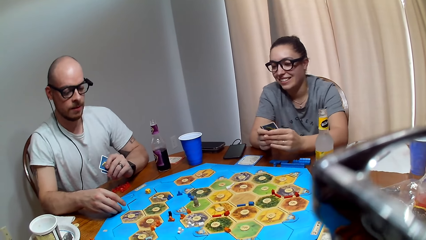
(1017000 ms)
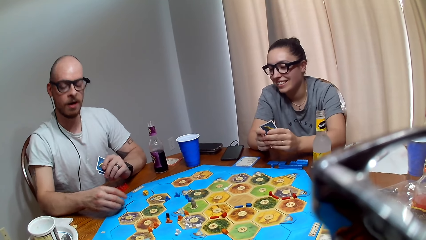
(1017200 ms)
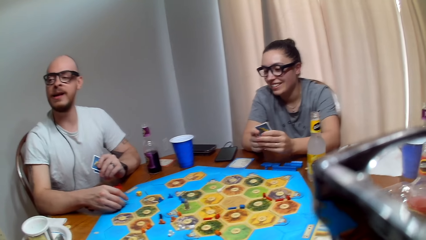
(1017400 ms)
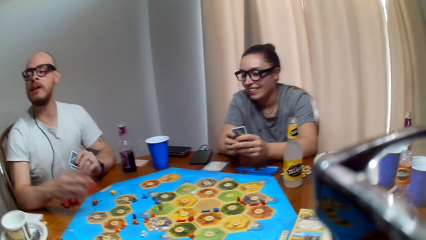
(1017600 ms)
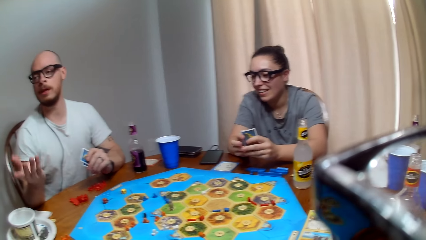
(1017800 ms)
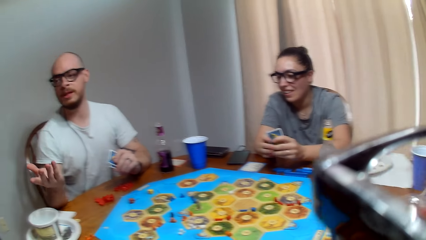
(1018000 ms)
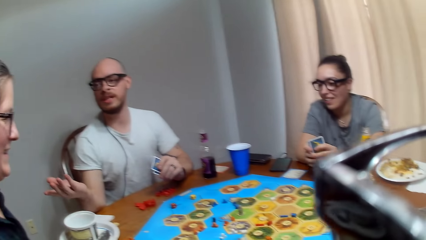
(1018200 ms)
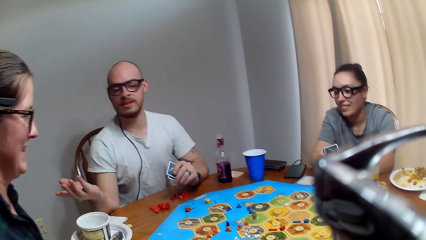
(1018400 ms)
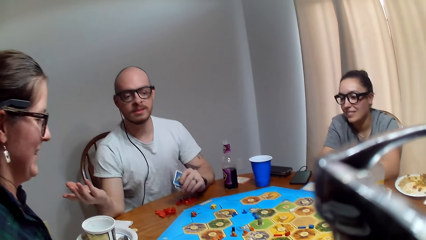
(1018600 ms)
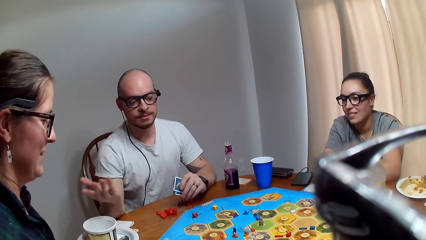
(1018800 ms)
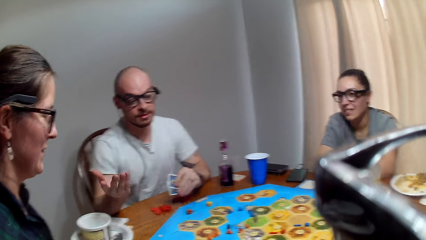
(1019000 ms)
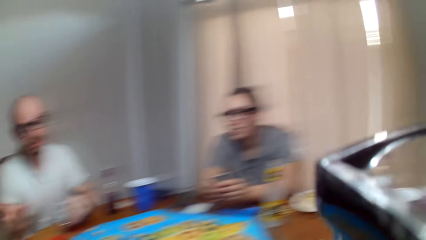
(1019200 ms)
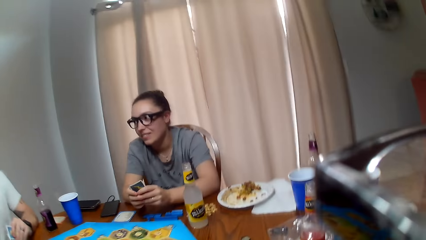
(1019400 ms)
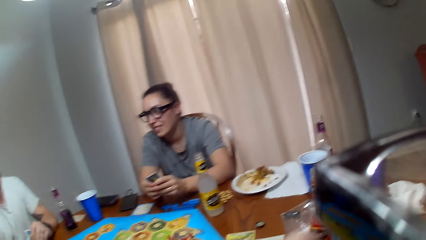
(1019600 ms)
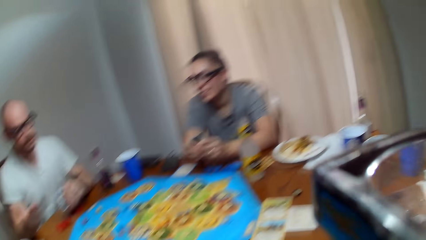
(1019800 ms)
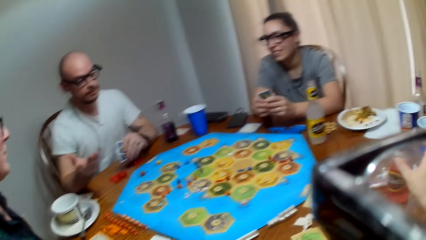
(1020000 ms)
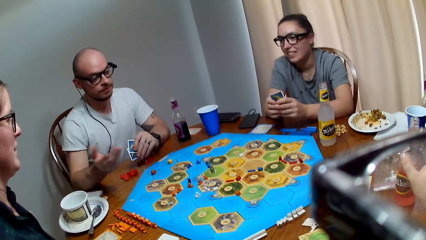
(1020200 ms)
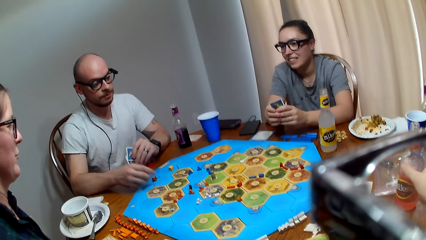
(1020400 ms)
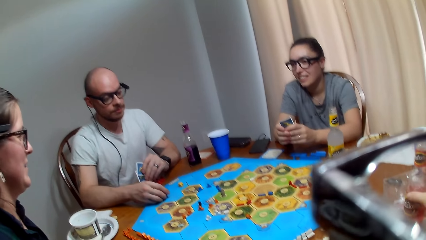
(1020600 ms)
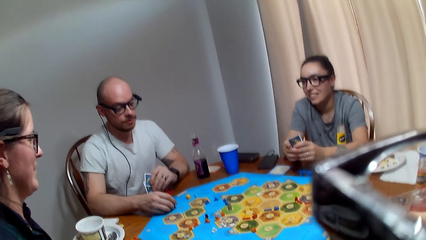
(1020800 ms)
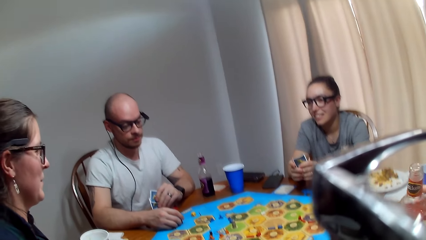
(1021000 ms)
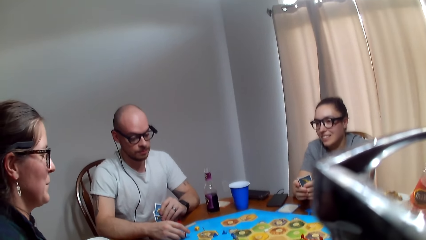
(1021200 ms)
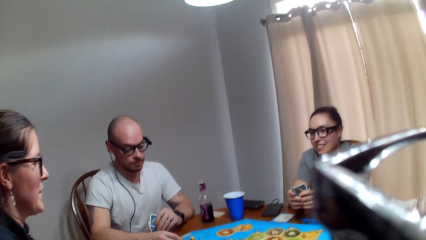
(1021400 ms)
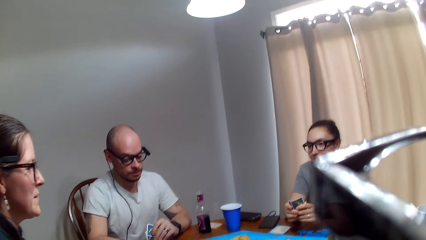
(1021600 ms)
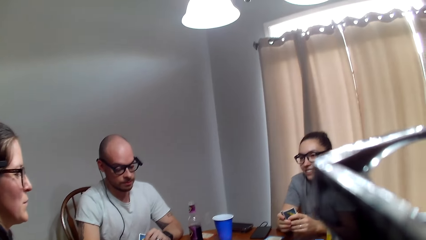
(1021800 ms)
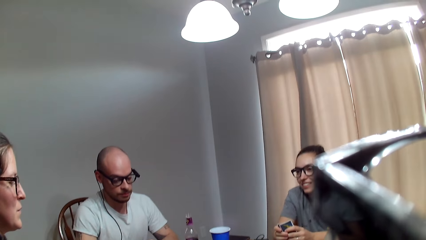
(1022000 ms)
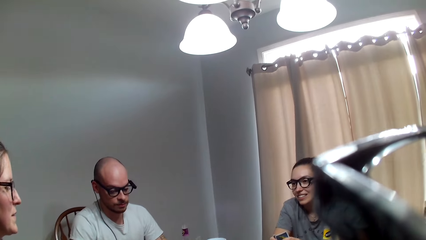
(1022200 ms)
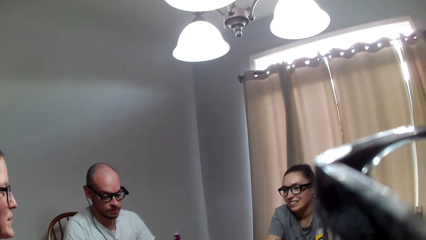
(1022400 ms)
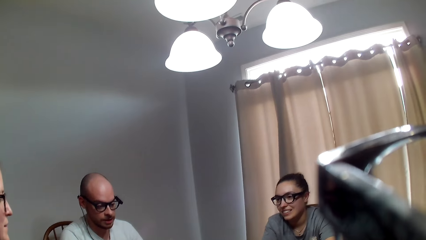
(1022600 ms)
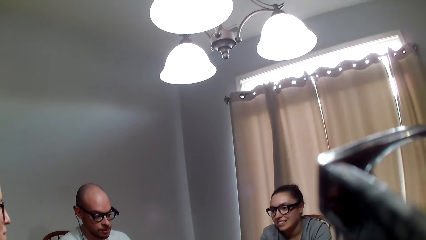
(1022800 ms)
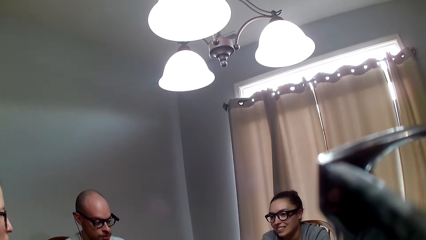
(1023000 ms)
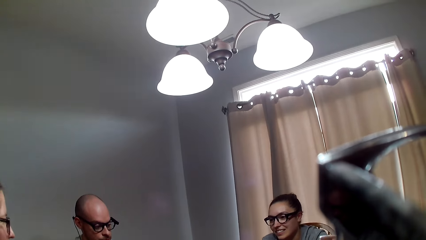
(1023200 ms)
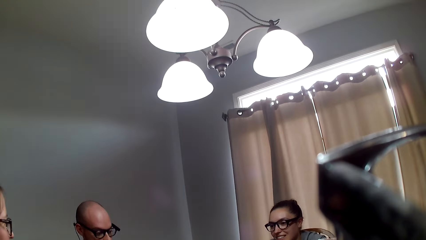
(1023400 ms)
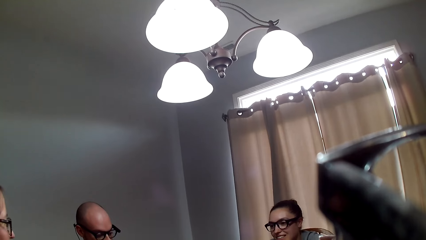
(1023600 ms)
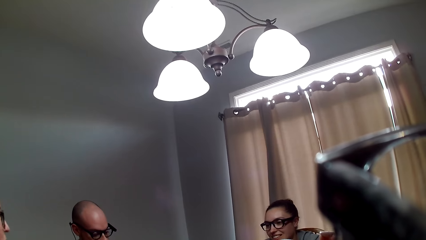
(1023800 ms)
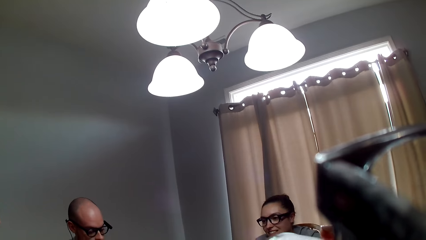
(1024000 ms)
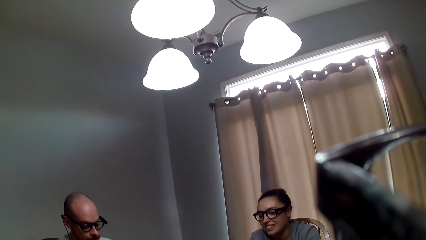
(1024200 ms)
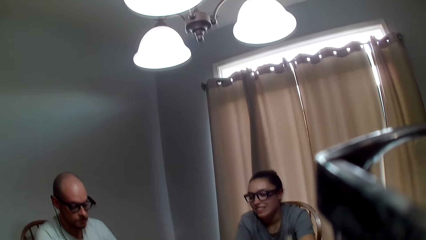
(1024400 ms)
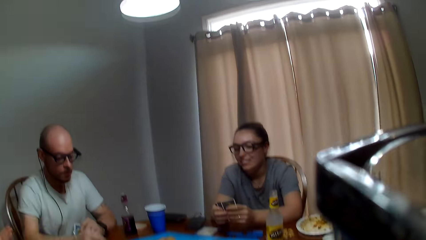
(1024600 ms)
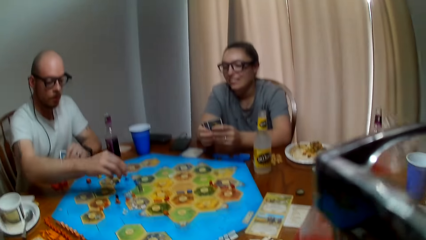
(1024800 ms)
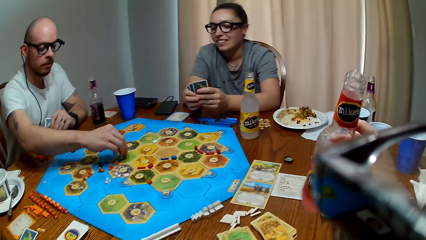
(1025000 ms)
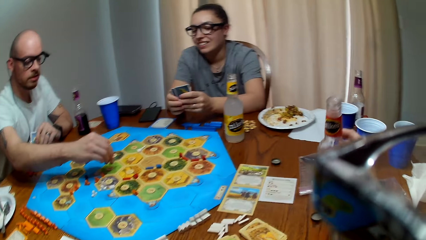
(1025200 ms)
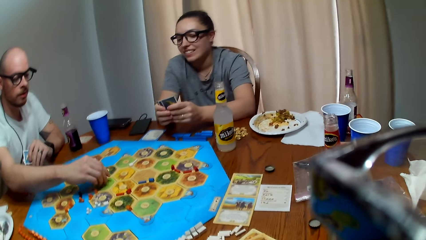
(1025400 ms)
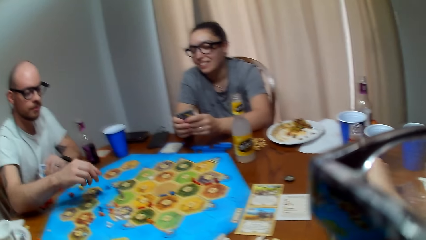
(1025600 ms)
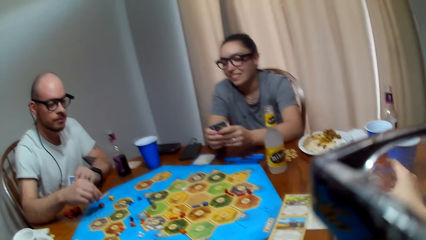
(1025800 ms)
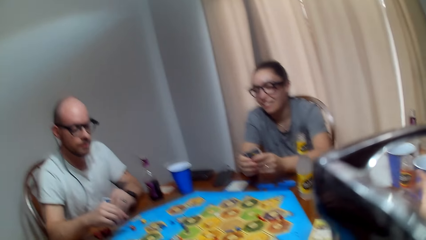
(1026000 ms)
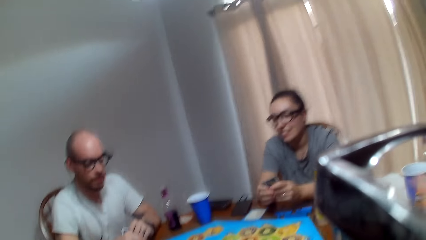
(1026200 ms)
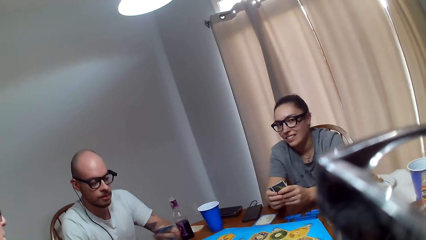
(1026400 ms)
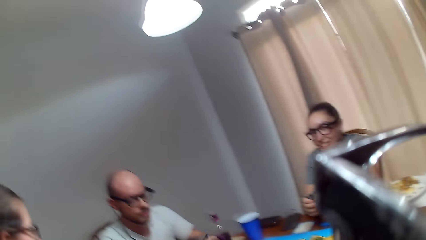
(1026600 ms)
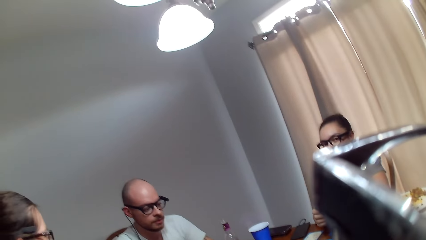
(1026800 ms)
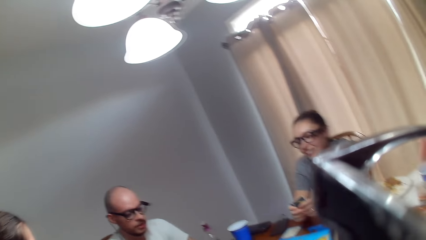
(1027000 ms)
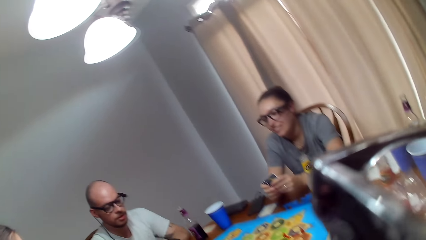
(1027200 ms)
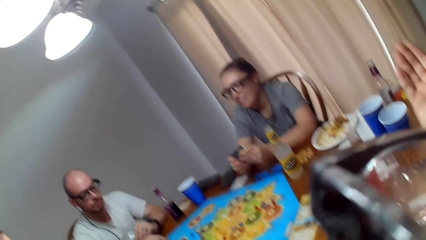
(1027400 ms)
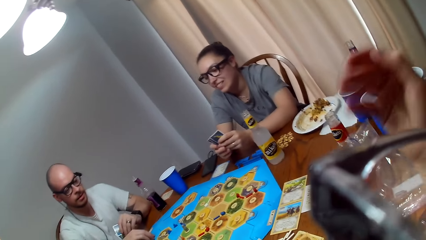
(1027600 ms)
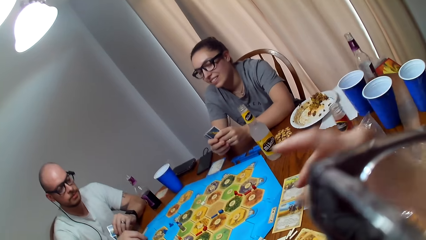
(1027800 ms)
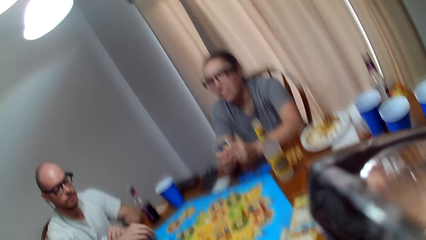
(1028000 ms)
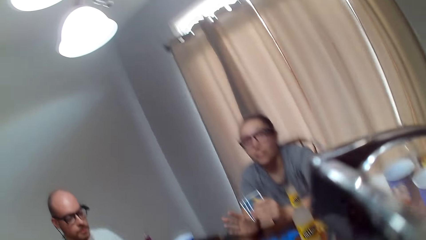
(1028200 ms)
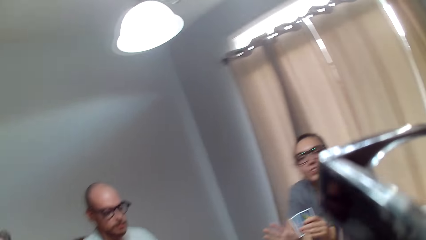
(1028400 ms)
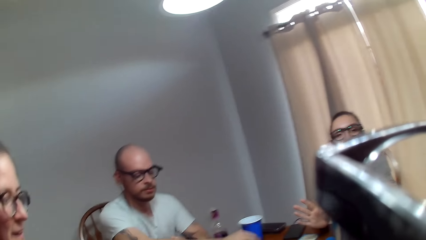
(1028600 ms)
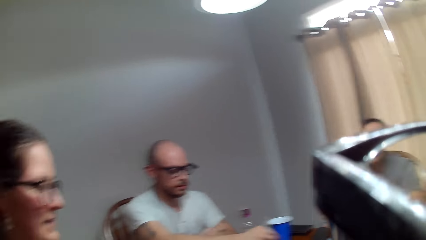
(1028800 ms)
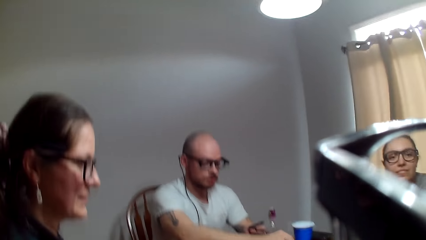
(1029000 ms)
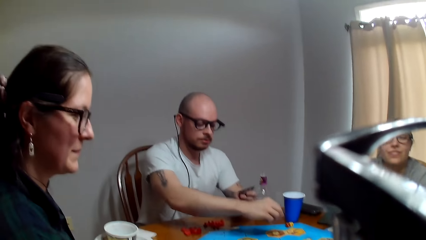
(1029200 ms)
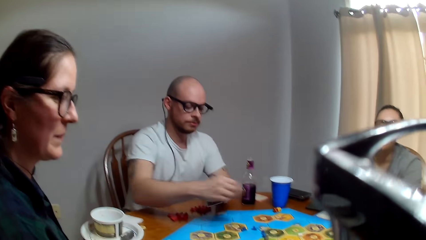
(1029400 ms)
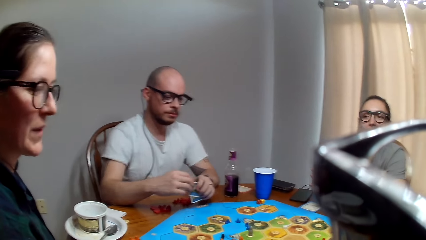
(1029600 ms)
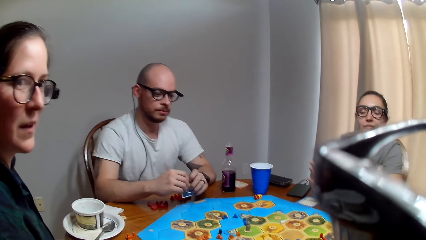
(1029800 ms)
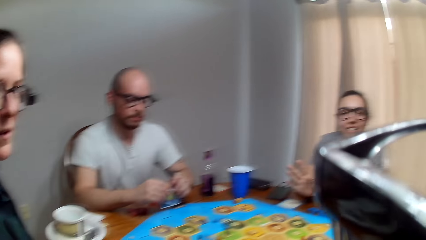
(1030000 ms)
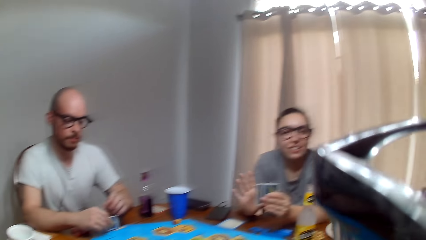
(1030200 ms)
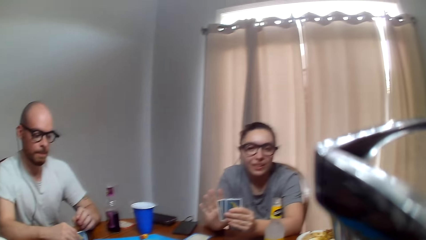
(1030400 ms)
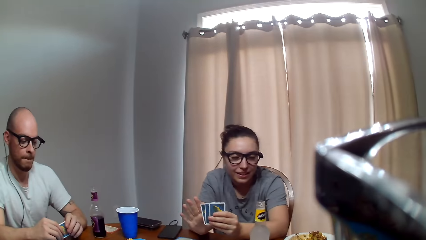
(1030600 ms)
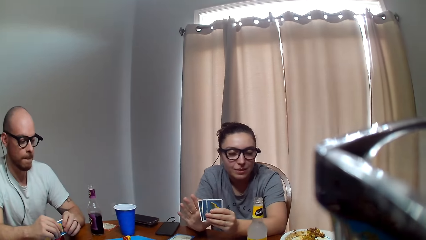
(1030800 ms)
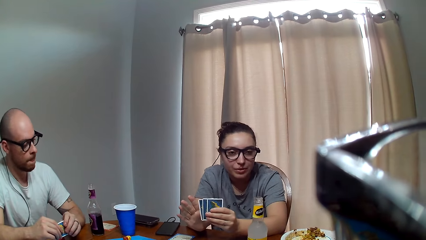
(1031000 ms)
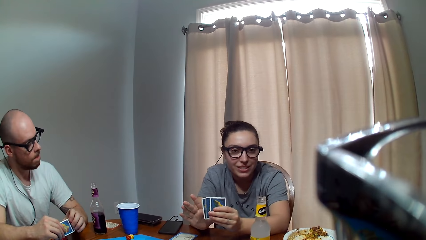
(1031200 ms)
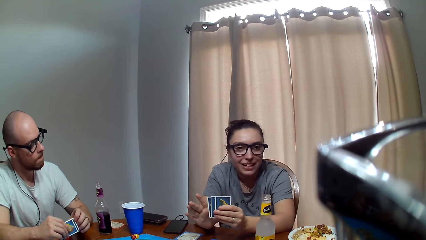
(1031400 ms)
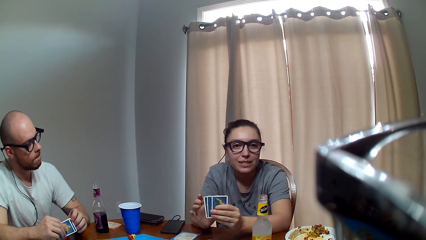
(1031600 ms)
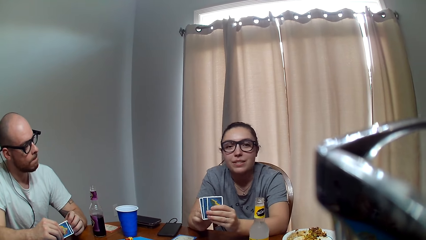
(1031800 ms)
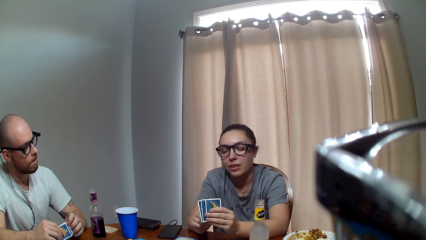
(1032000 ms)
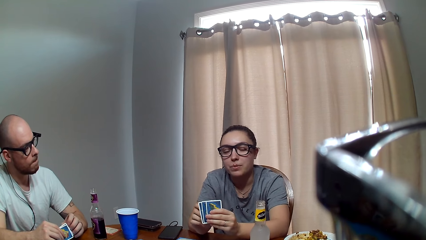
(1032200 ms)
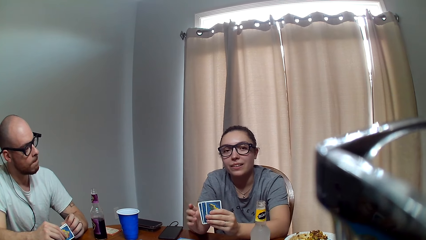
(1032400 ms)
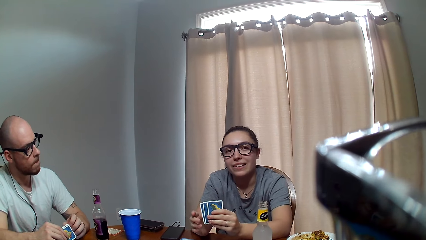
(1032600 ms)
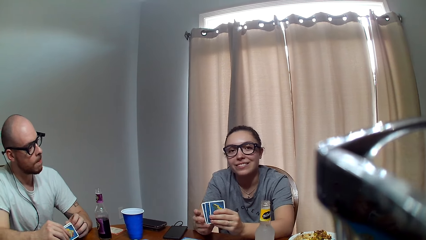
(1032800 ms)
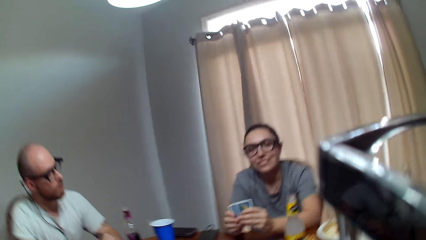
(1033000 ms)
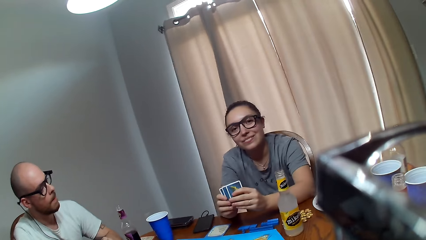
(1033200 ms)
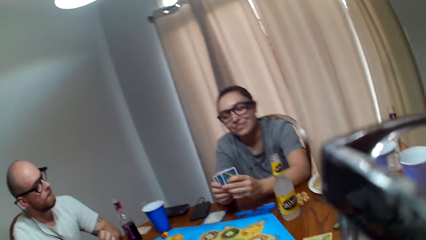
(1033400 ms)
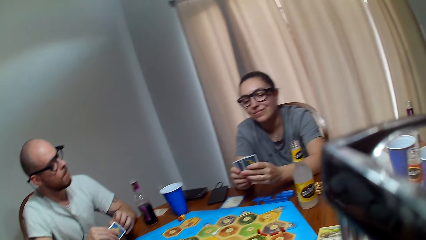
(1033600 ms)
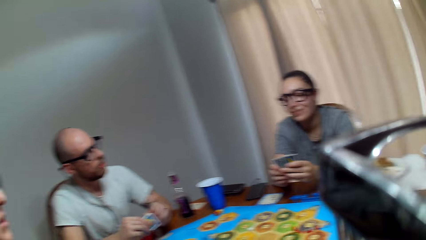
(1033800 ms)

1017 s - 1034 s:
A man holds the dice. The man speaks to a woman. The woman converses with the man. The man moves the peg. The camera wearer lays the bottle on the table. The man places a chip on the game board. The camera wearer talks to the man. Another woman speaks to the camera wearer. The man makes a remark.
